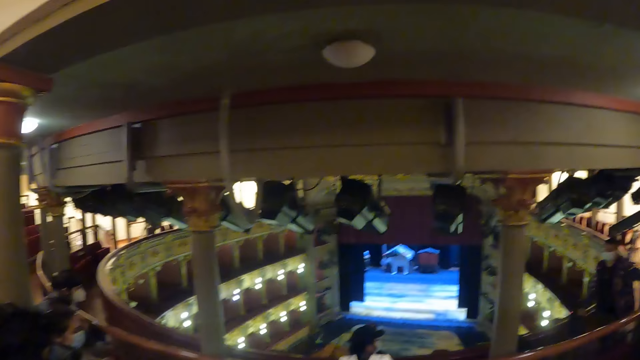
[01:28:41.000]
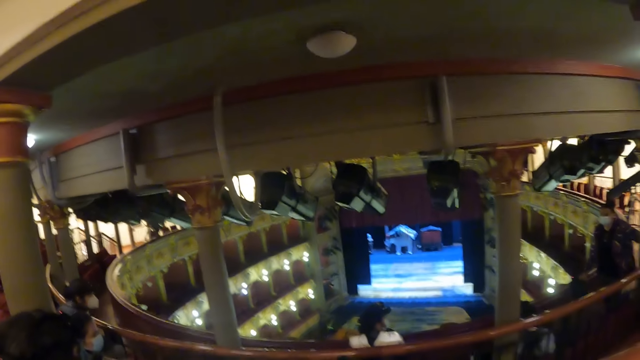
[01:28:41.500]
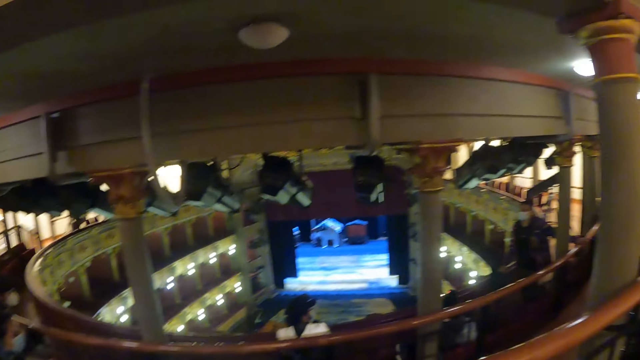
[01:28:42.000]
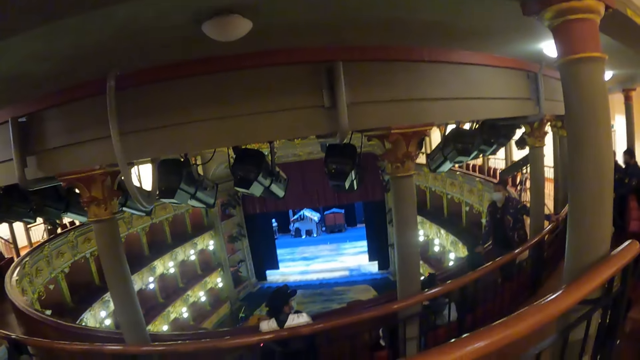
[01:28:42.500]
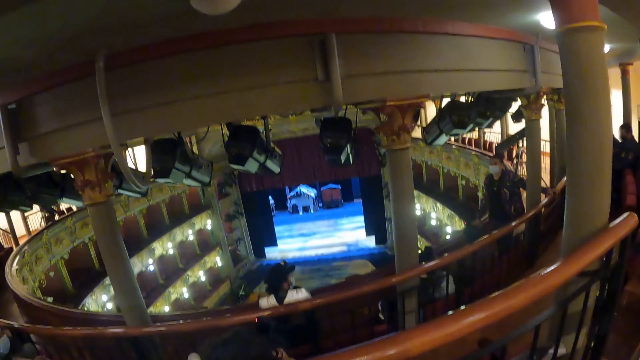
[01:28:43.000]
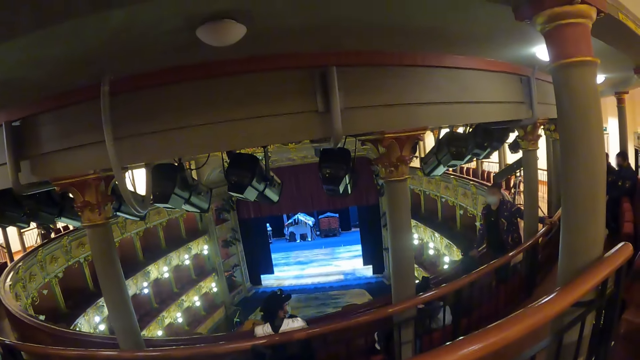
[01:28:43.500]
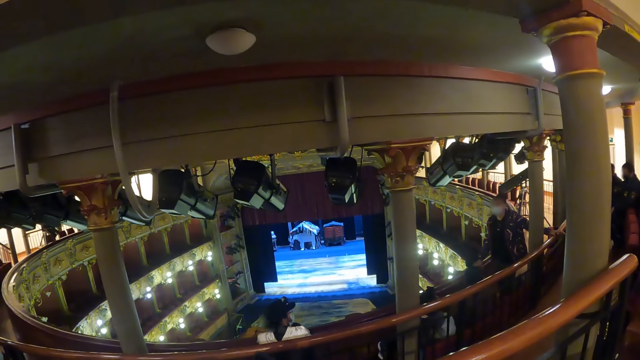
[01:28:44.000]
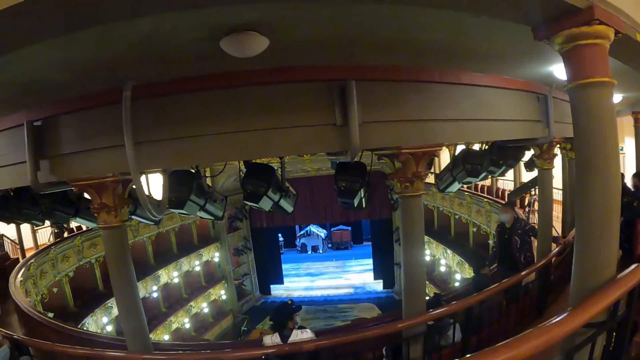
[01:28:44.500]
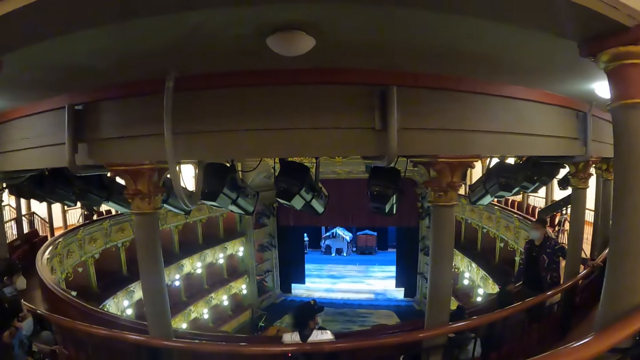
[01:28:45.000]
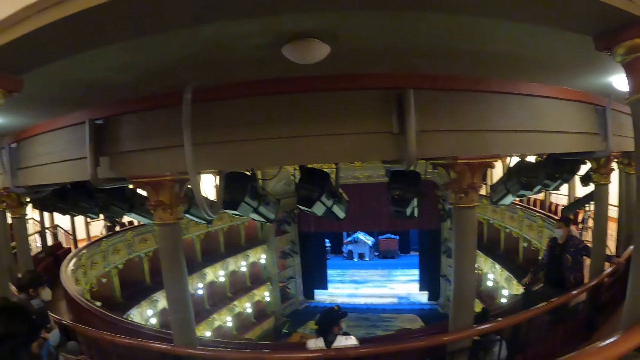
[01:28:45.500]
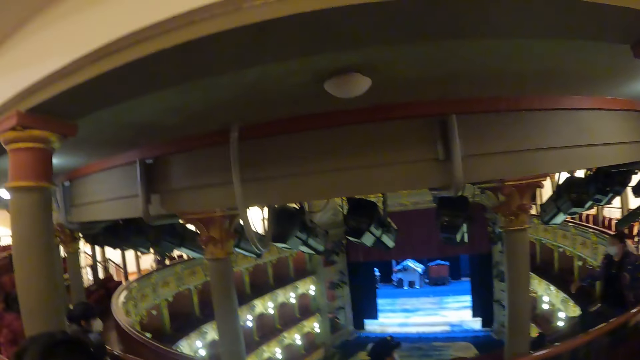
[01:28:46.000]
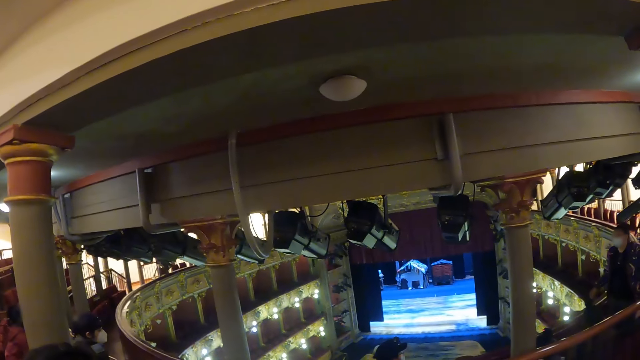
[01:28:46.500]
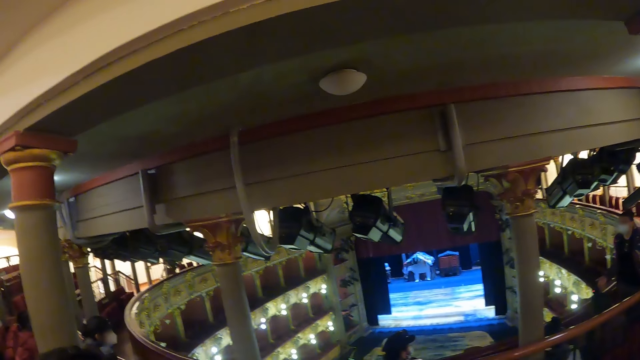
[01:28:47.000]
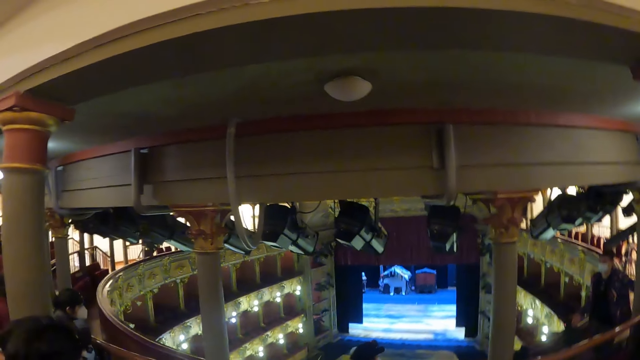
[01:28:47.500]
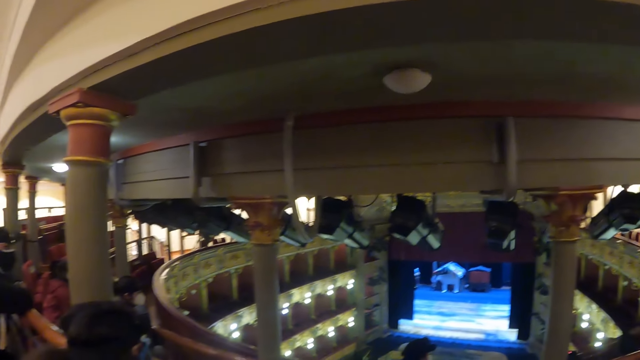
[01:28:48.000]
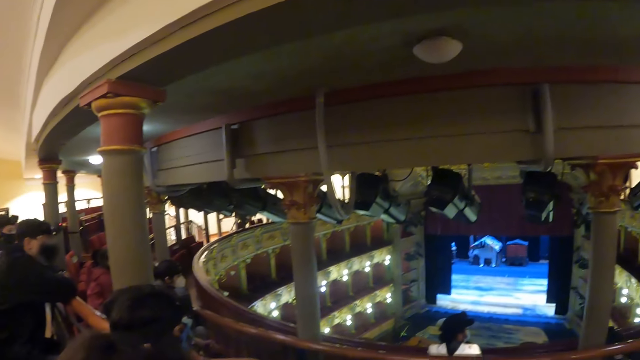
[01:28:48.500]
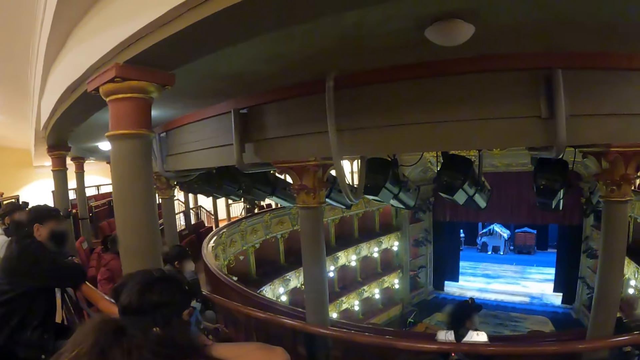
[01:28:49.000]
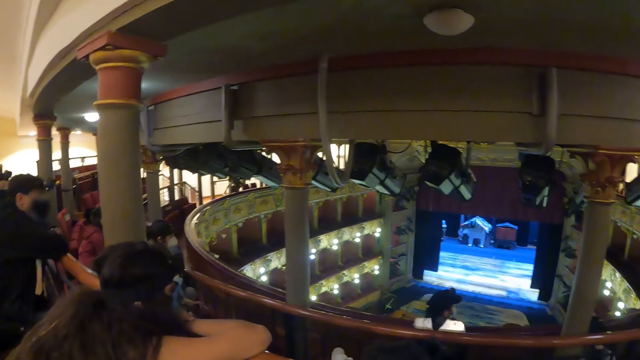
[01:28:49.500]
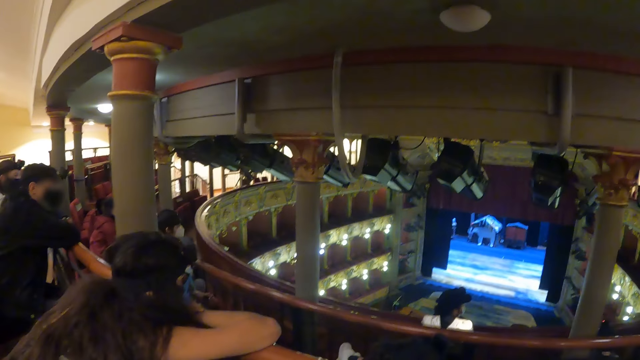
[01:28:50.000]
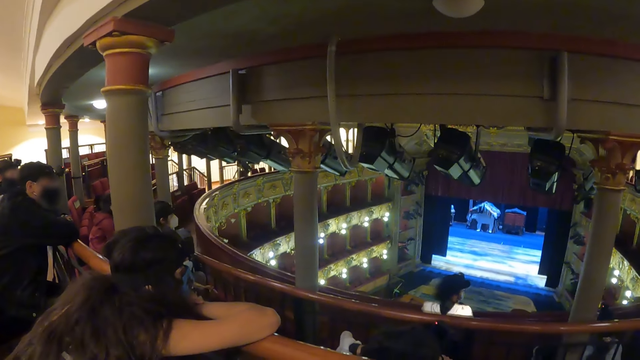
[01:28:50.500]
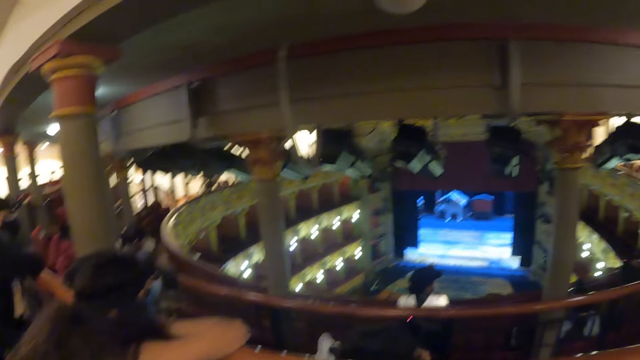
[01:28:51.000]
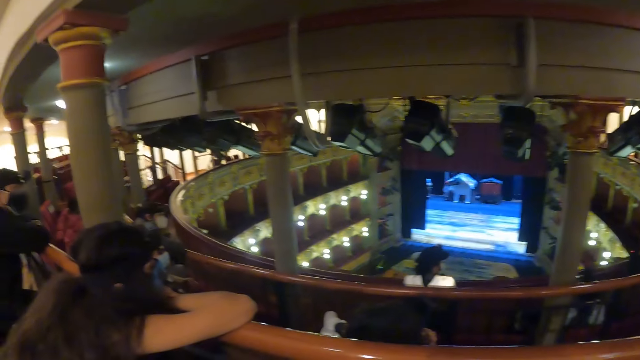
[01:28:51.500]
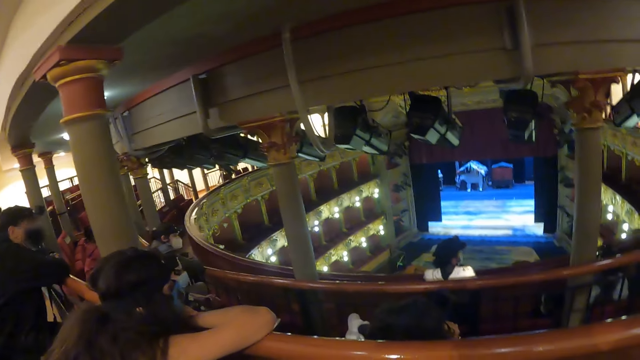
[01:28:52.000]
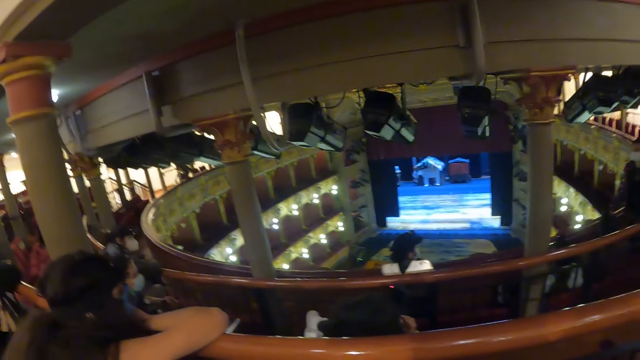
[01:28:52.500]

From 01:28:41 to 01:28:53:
A person interacts with people.

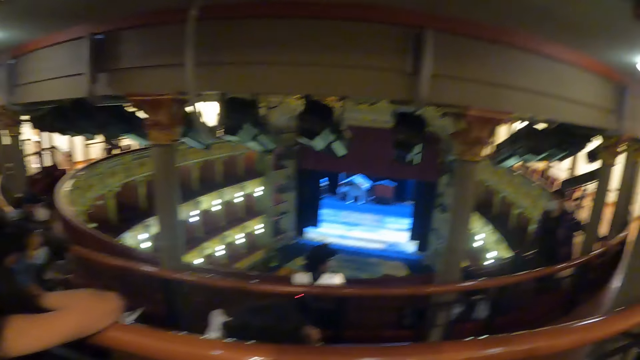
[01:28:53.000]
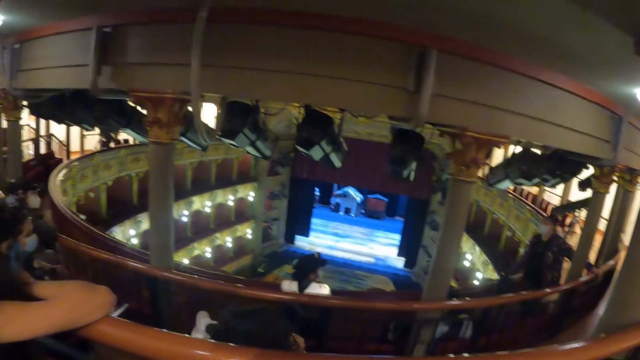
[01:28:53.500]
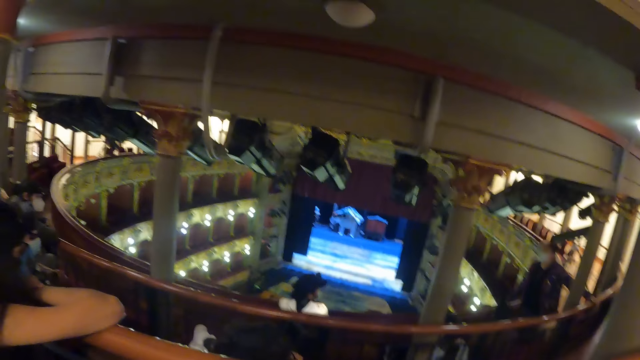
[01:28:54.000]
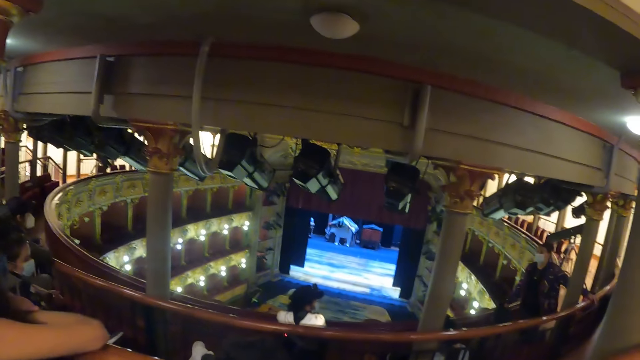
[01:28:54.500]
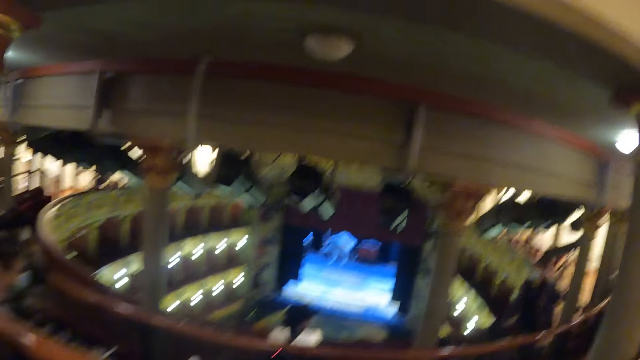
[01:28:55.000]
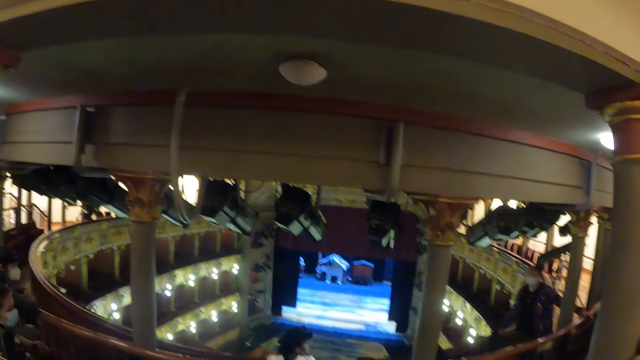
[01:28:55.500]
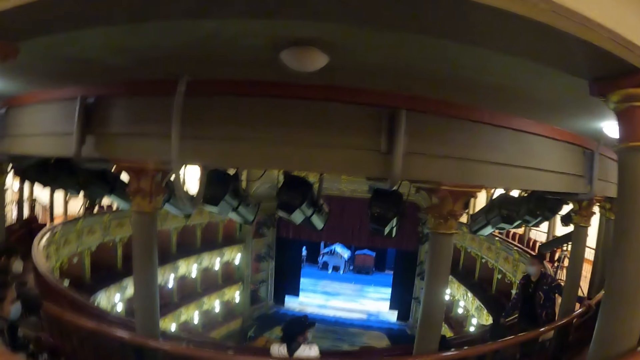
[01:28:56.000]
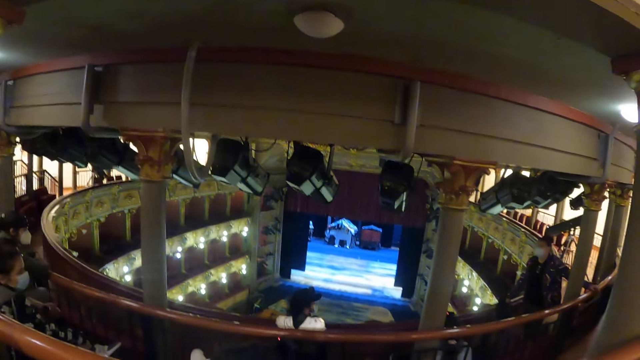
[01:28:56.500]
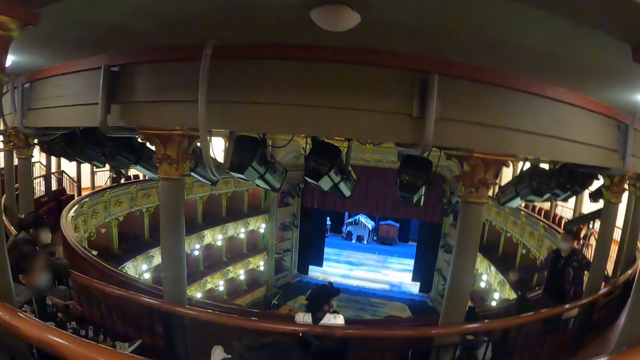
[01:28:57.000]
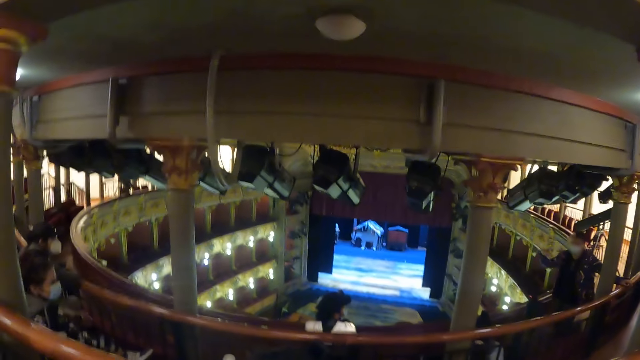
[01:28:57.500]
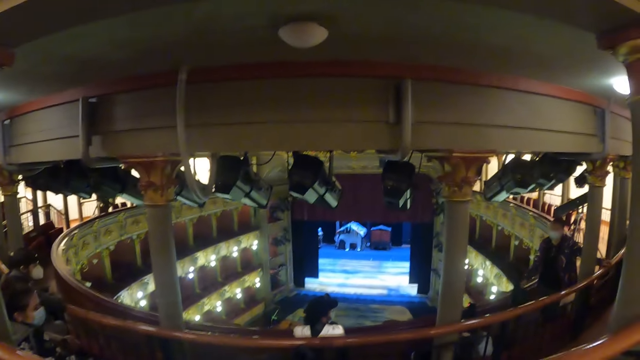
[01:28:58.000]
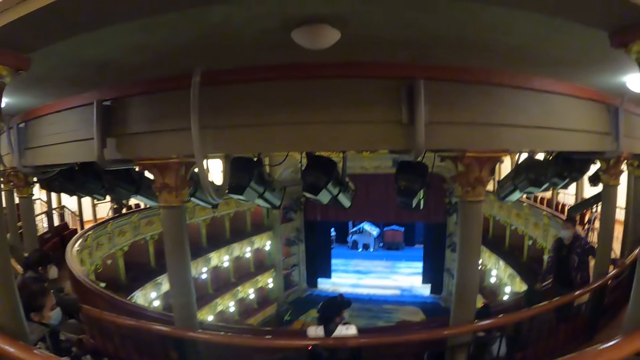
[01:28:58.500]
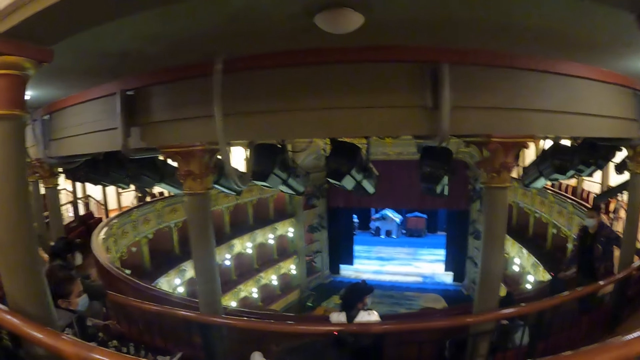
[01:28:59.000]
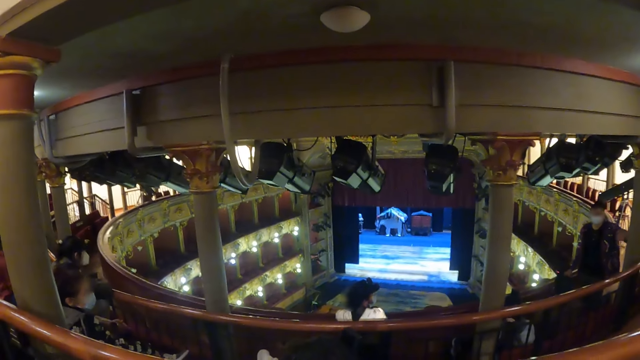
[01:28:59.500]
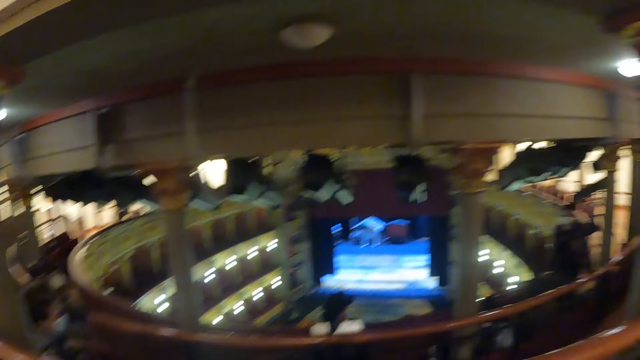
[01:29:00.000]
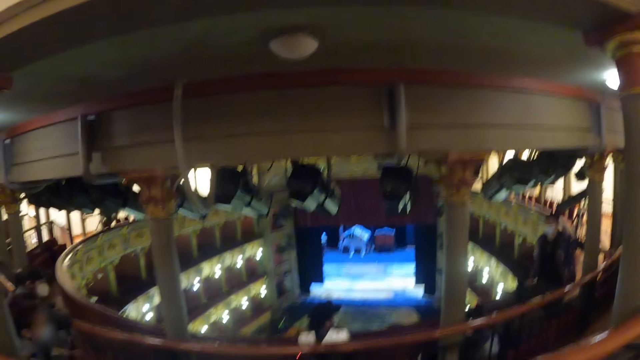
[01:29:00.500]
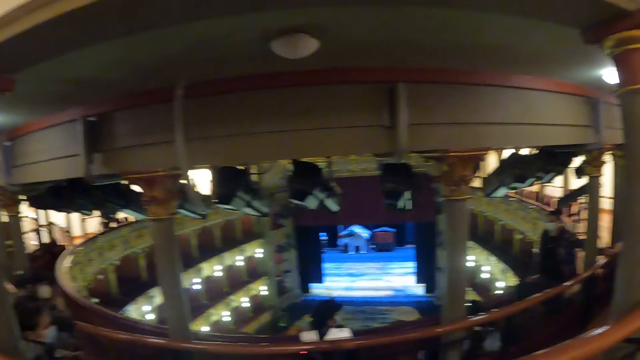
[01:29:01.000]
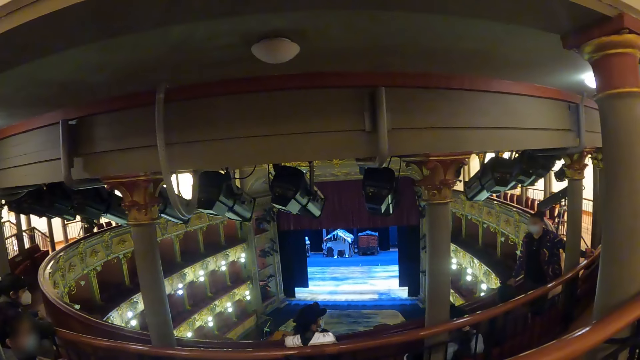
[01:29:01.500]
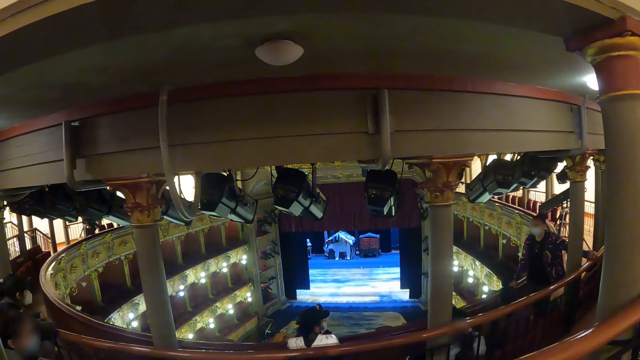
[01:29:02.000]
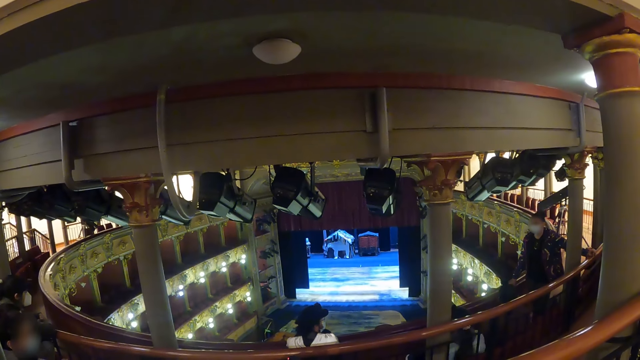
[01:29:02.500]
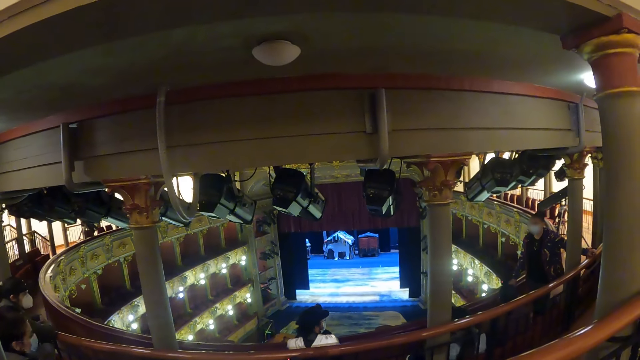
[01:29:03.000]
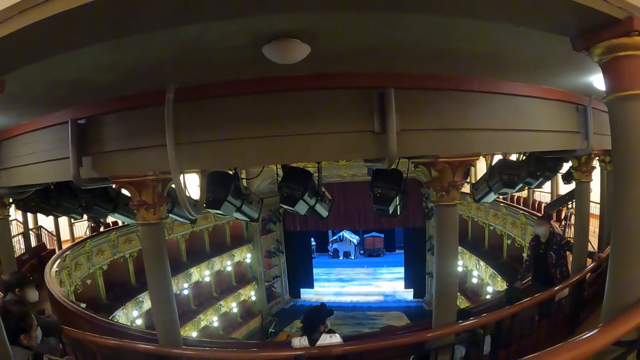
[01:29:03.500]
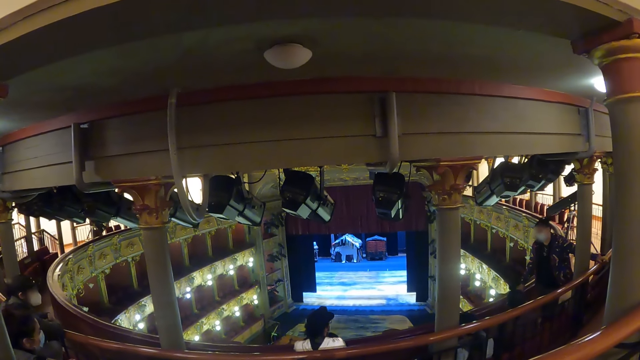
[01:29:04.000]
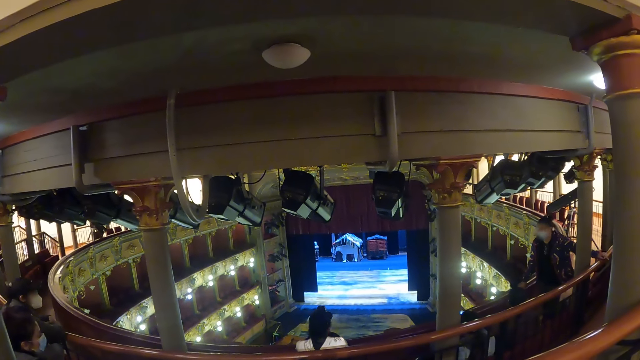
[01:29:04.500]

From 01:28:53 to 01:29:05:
A person lifts up the right hand.
